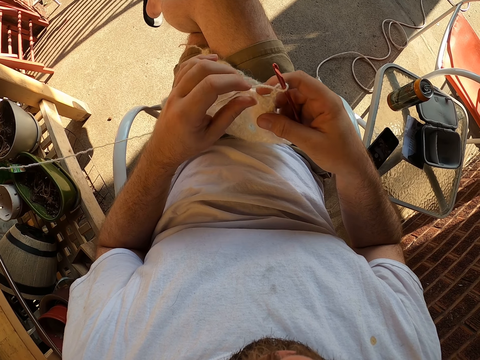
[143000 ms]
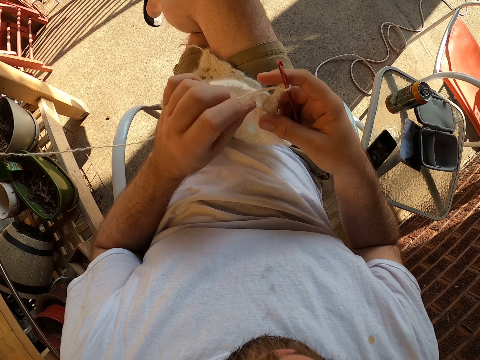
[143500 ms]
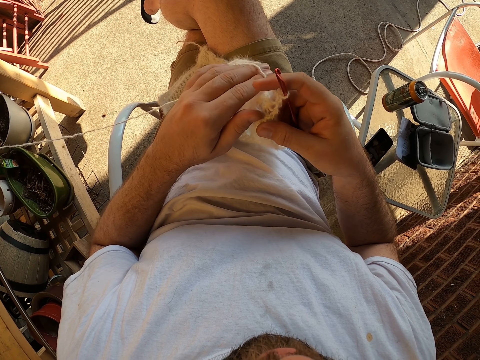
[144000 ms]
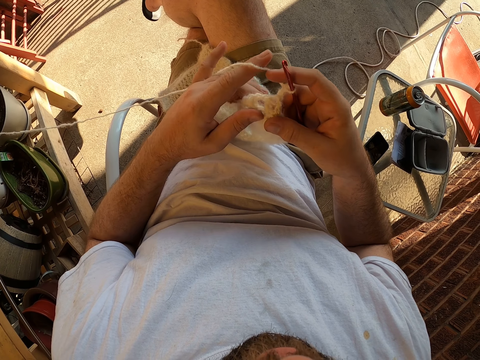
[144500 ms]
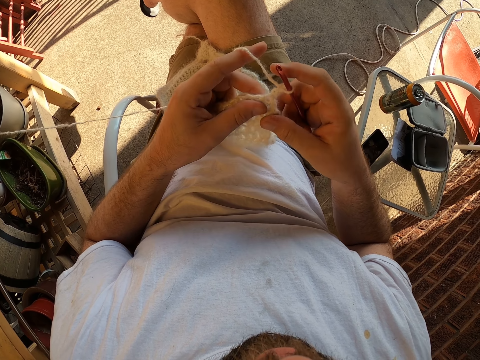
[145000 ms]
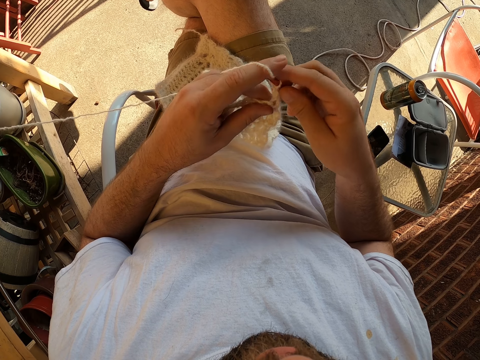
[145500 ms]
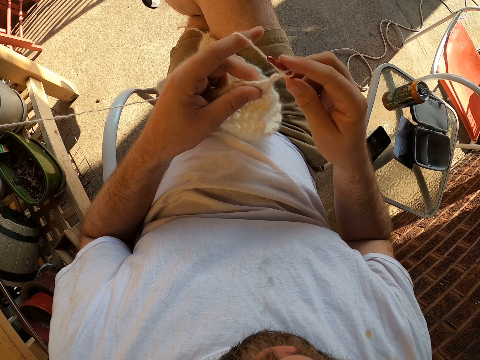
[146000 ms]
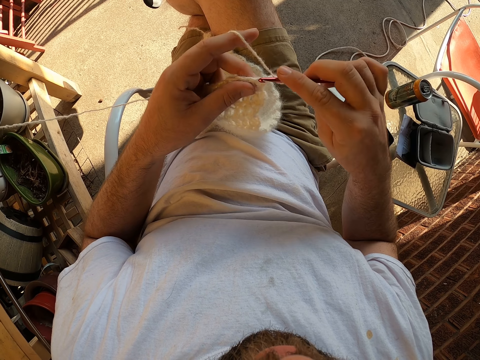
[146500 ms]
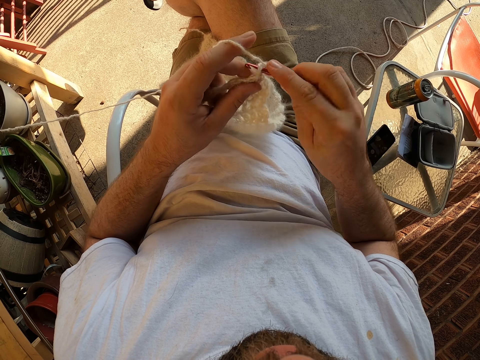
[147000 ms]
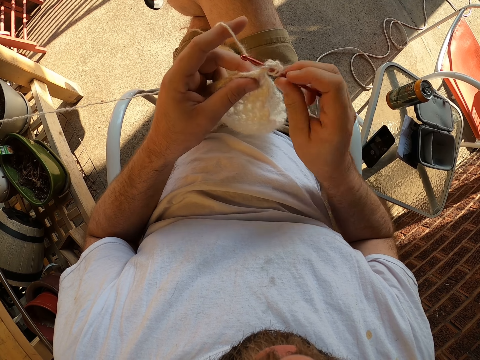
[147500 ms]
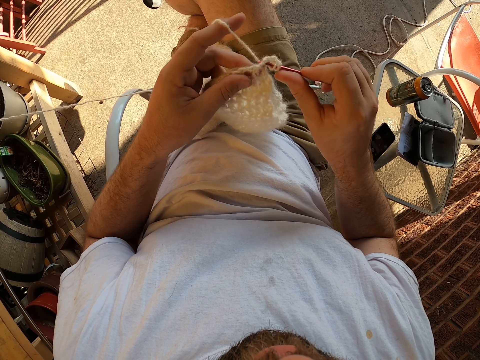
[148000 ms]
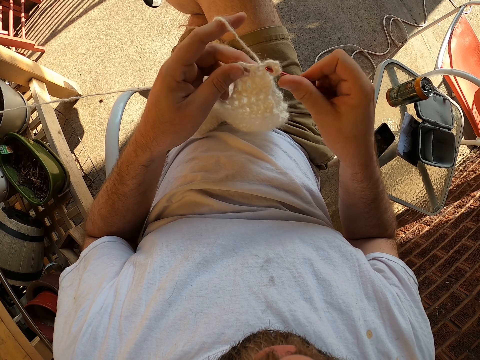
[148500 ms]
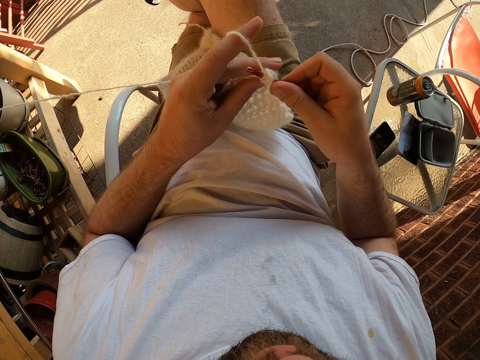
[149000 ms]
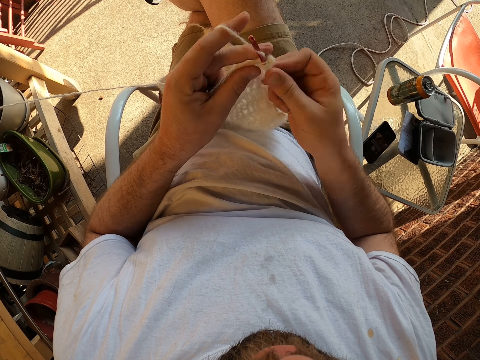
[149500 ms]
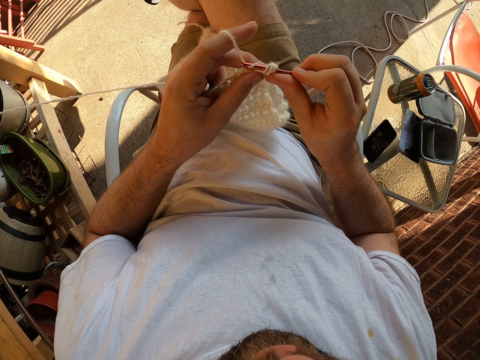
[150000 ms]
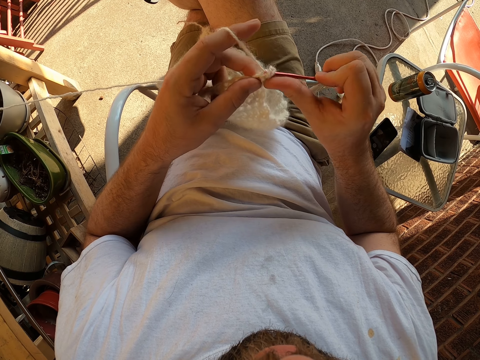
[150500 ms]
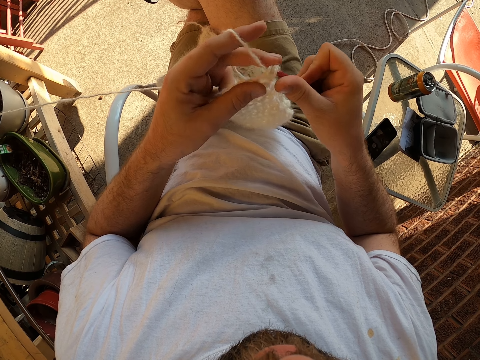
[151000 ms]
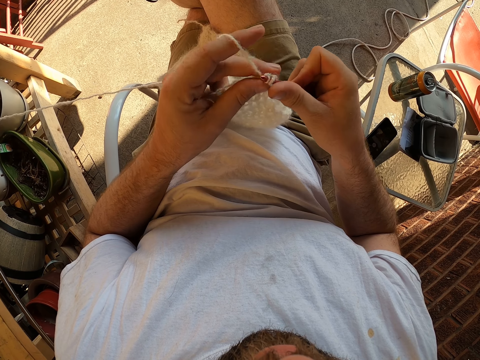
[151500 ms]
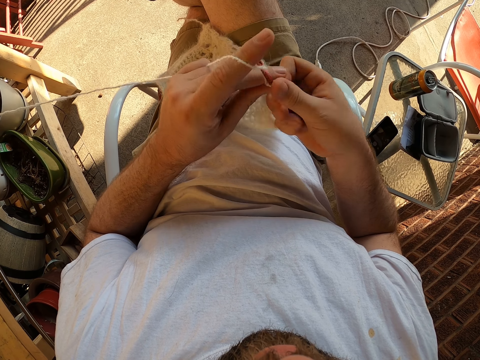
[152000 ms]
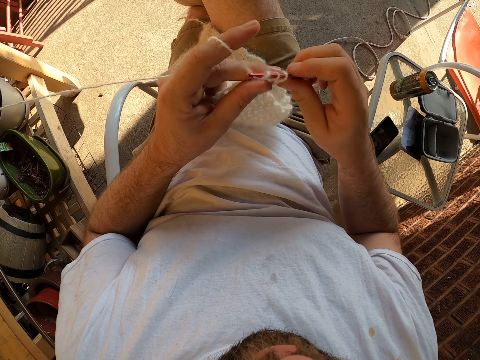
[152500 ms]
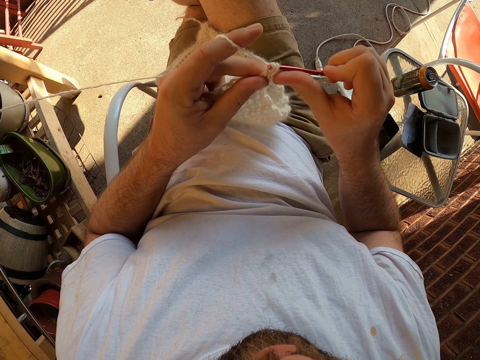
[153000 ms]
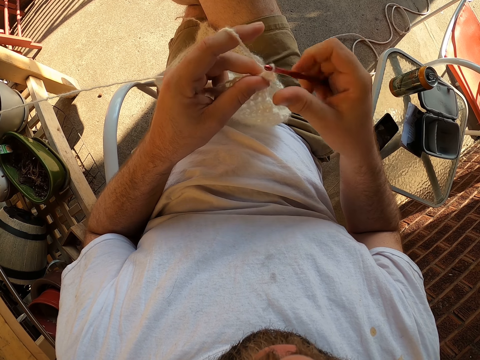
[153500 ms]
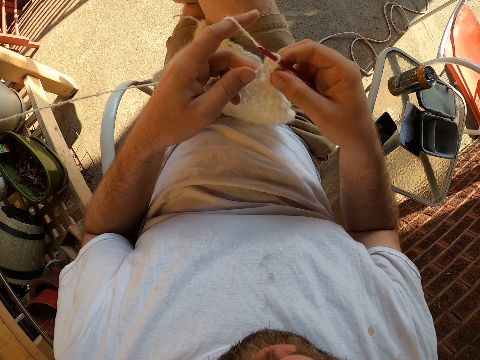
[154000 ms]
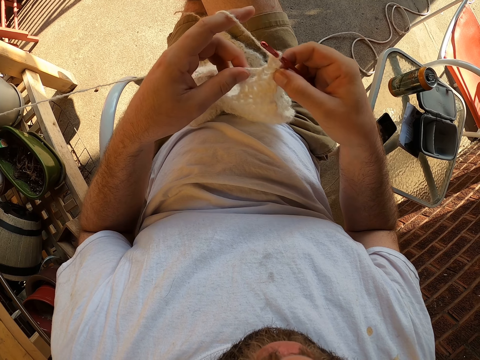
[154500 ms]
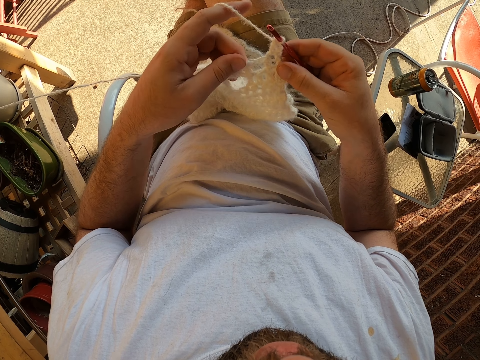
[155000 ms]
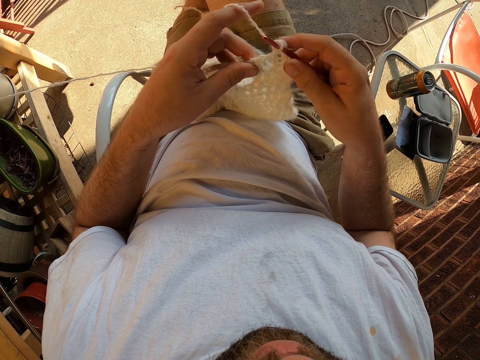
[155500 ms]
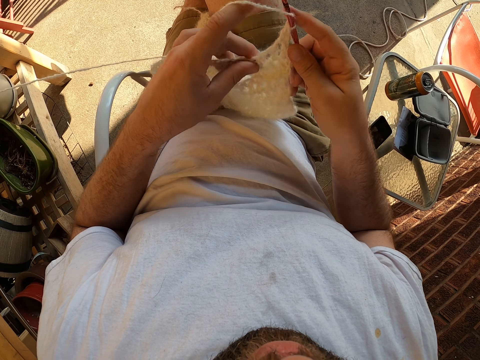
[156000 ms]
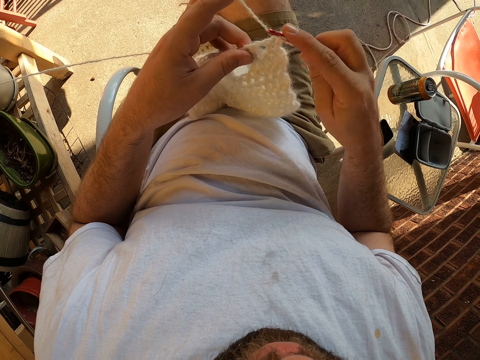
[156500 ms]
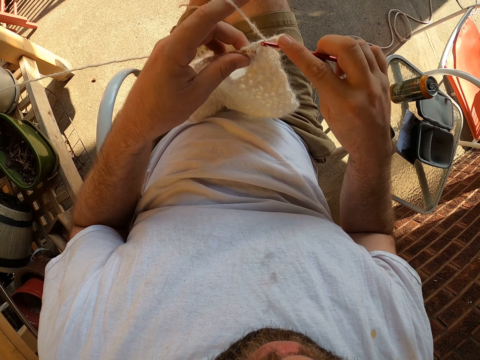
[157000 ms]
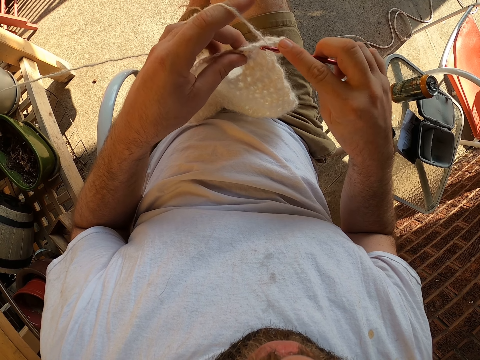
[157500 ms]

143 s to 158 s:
The camera wearer puts thread on the finger. They crochet the fabric. They adjust fingers on the fabric.

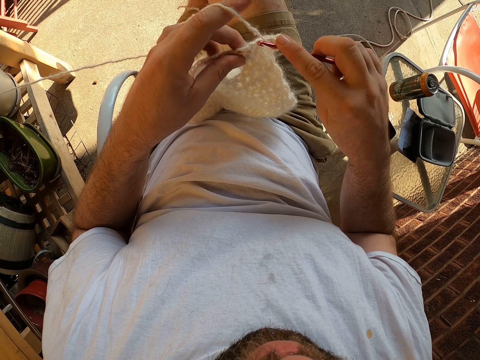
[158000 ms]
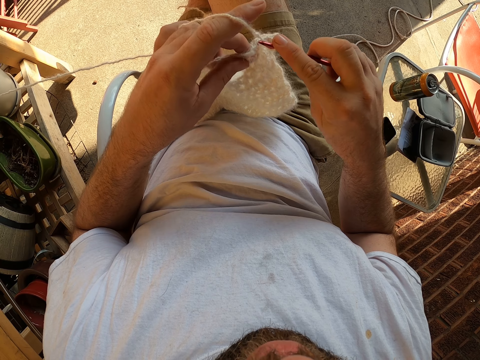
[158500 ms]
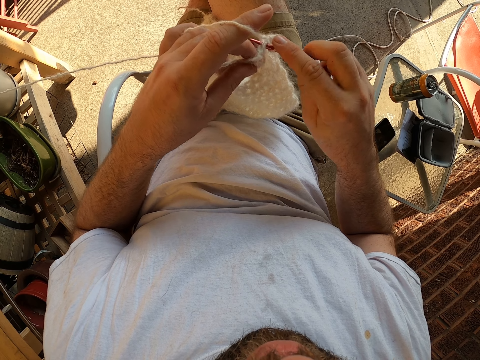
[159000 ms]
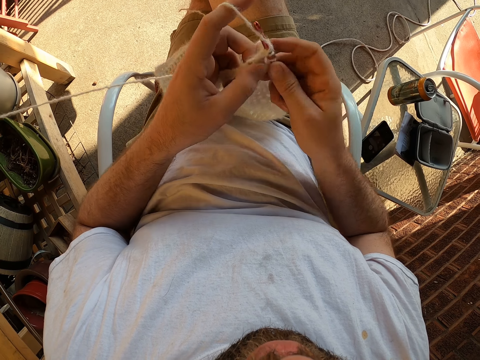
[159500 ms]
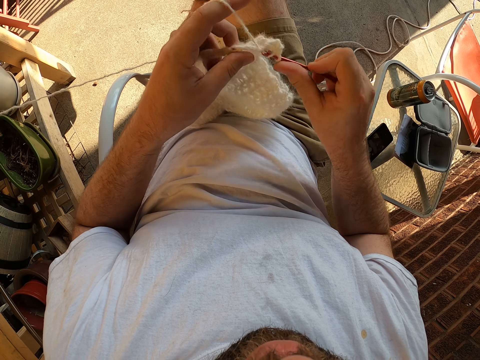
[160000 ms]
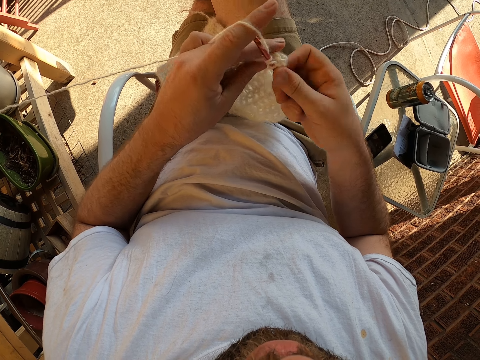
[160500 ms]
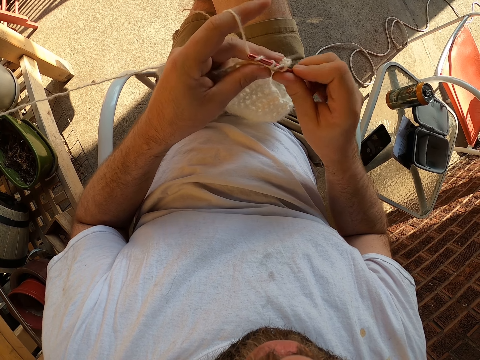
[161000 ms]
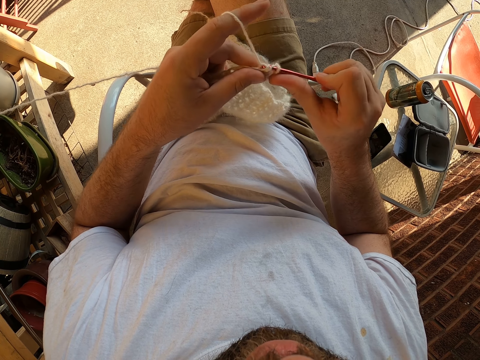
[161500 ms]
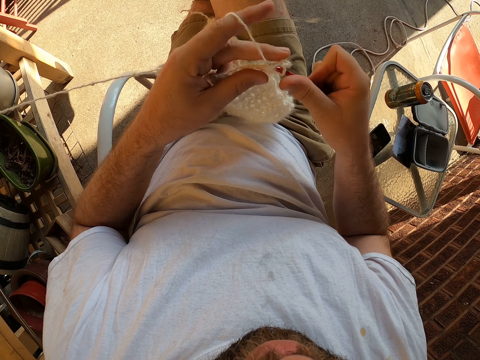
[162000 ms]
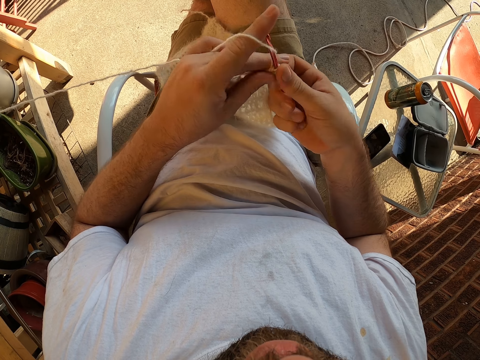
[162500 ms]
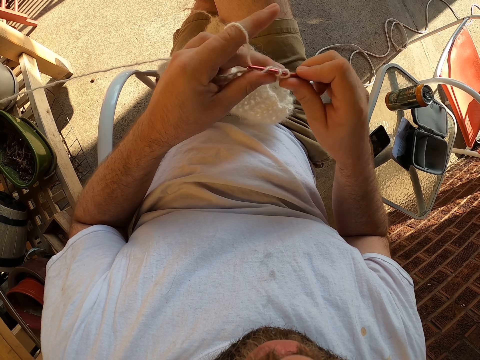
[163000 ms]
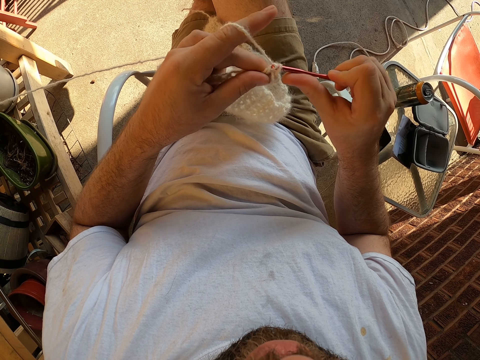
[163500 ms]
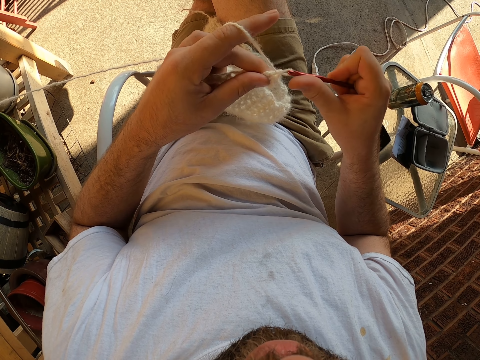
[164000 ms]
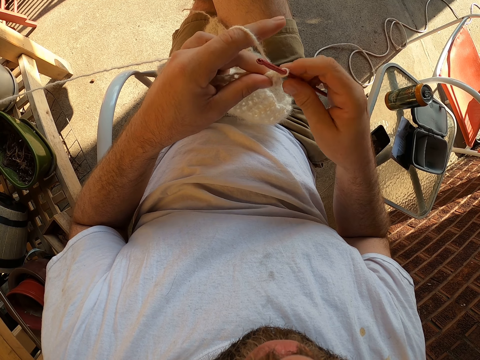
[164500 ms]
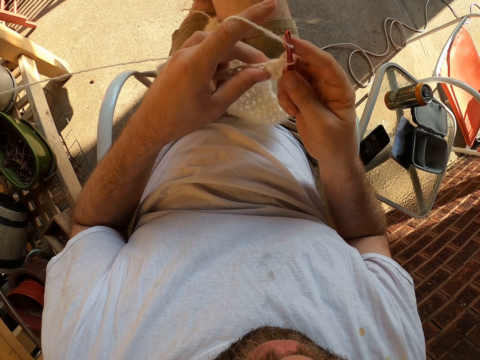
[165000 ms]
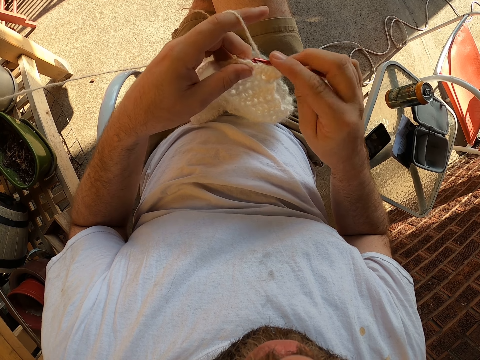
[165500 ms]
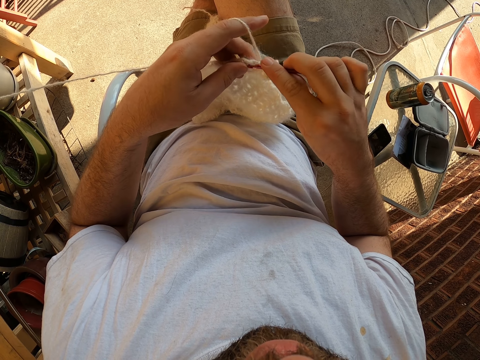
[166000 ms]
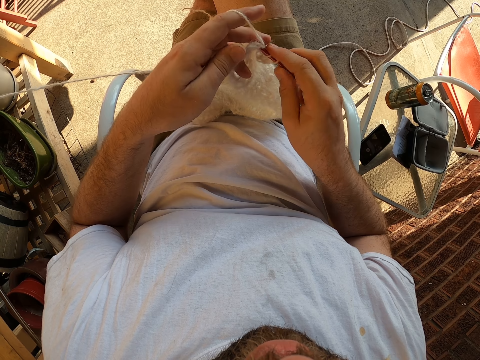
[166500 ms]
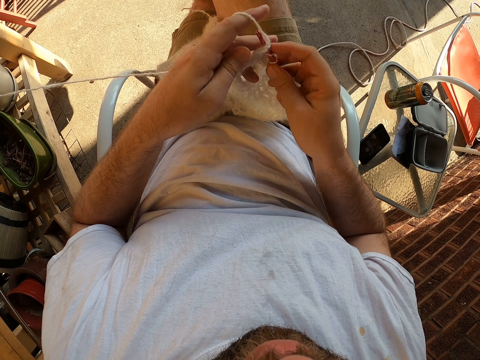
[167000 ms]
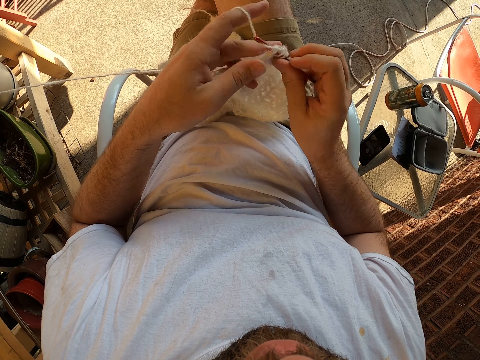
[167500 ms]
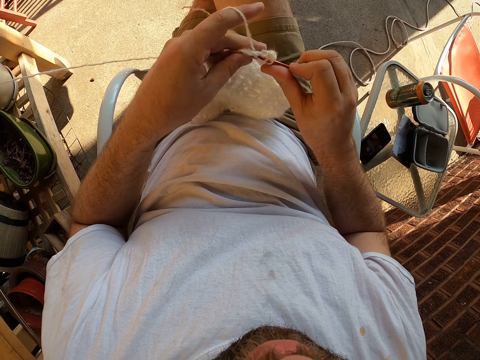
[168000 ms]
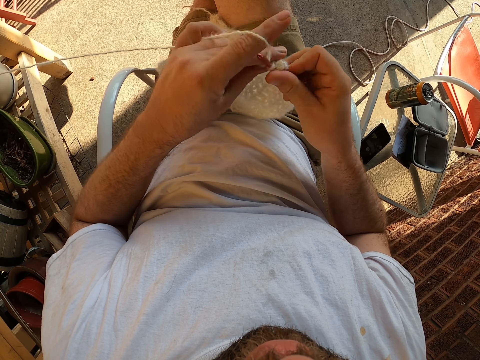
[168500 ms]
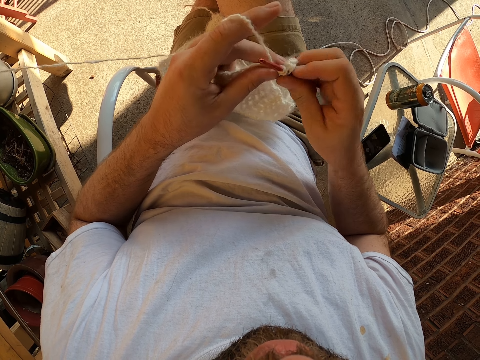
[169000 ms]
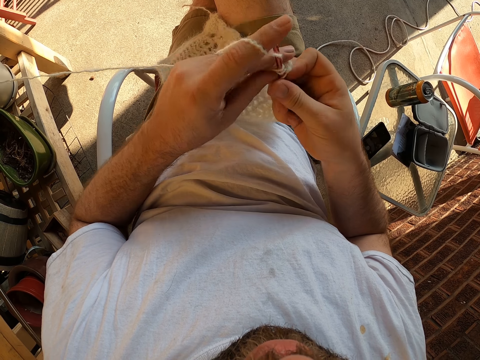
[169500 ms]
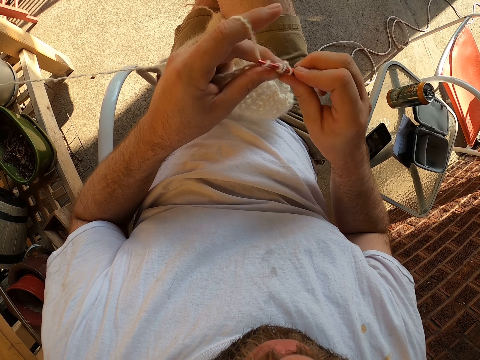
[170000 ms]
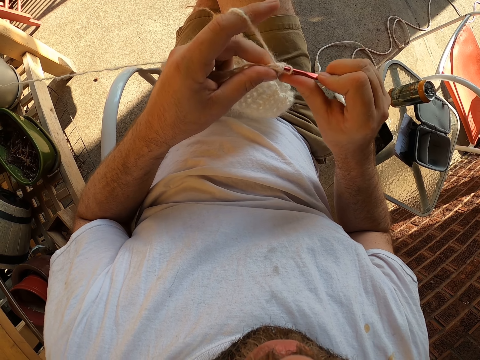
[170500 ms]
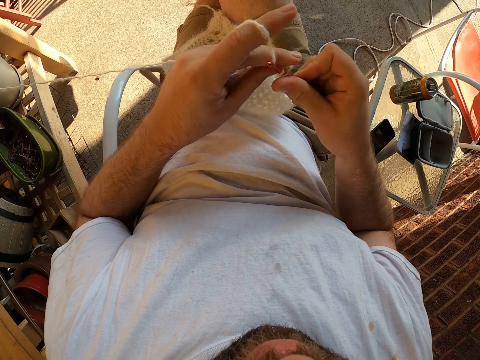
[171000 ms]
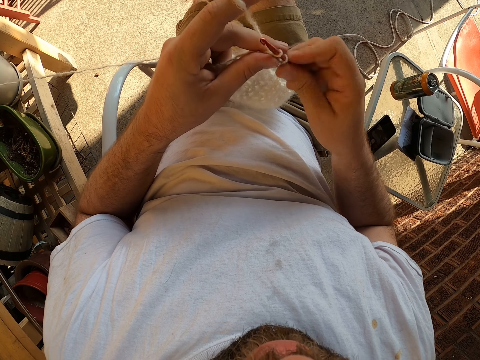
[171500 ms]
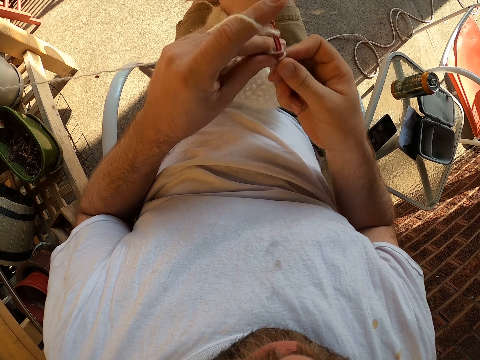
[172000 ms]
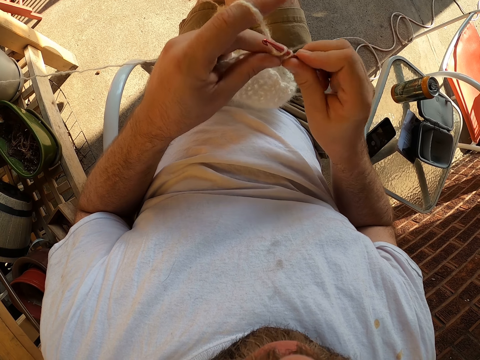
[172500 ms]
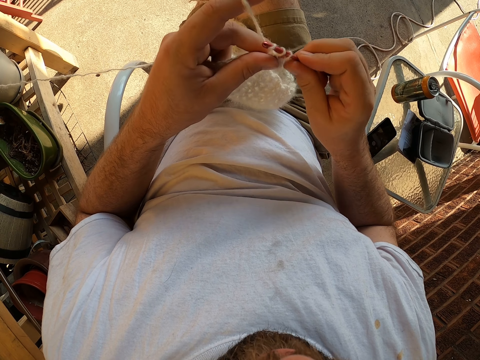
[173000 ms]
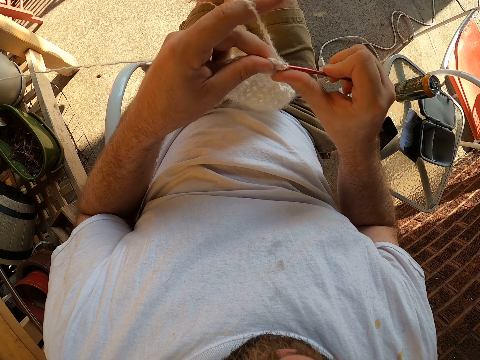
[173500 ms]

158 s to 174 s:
The camera wearer crochets the fabric.
